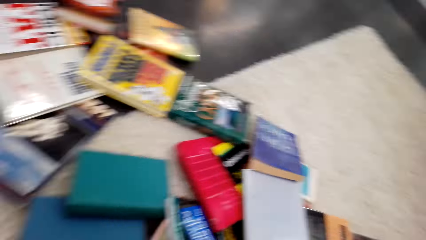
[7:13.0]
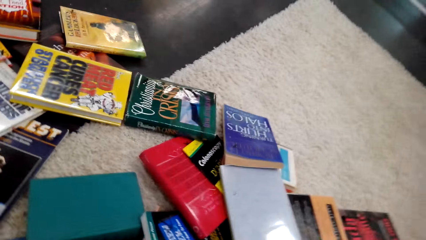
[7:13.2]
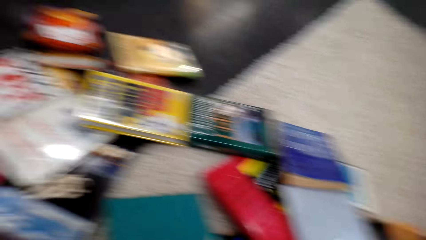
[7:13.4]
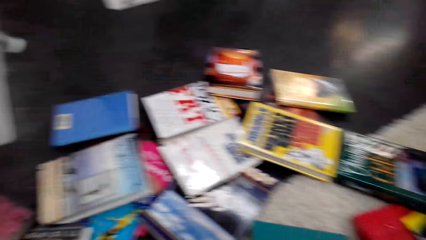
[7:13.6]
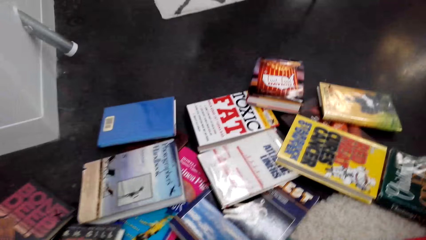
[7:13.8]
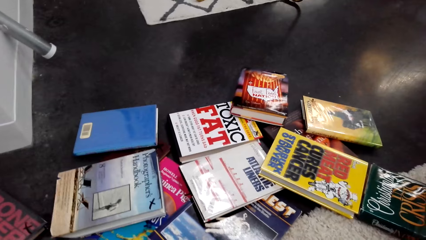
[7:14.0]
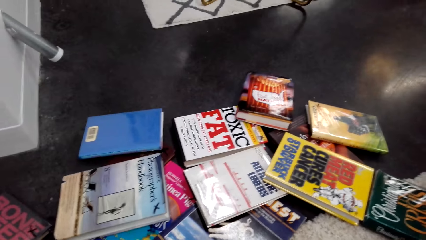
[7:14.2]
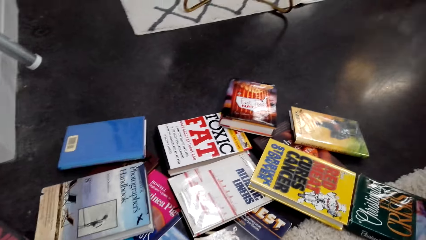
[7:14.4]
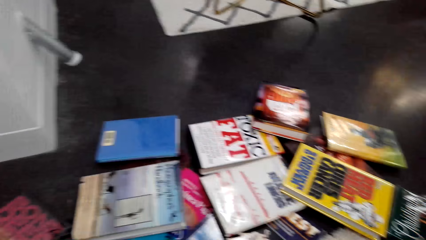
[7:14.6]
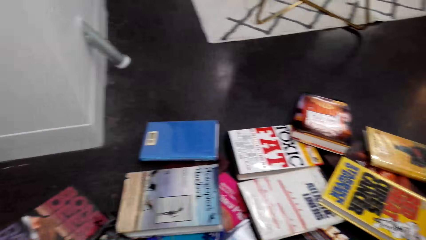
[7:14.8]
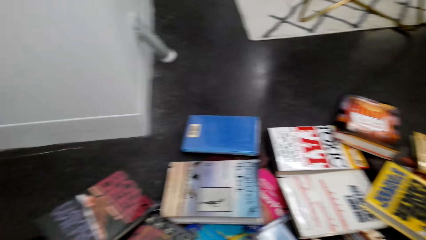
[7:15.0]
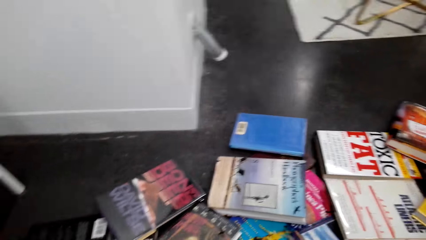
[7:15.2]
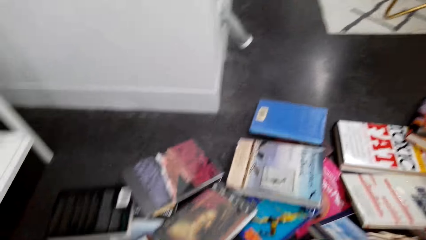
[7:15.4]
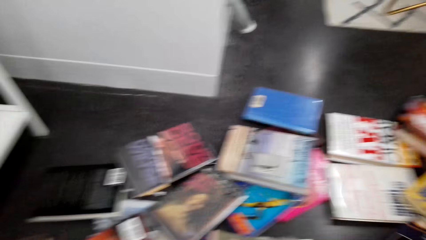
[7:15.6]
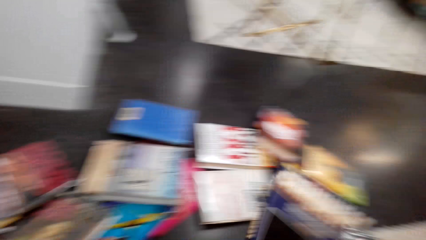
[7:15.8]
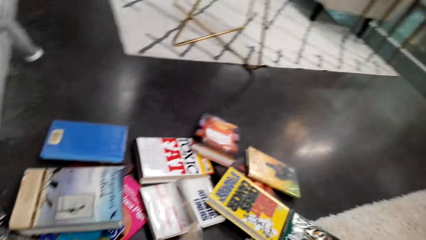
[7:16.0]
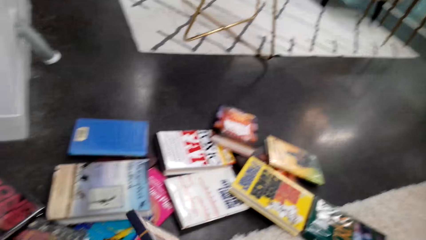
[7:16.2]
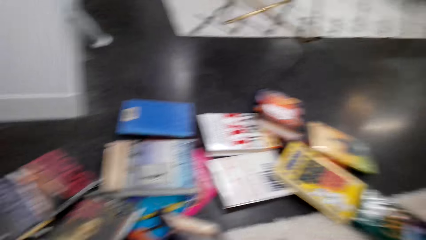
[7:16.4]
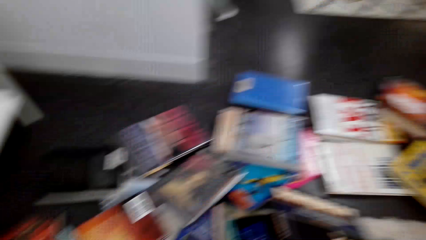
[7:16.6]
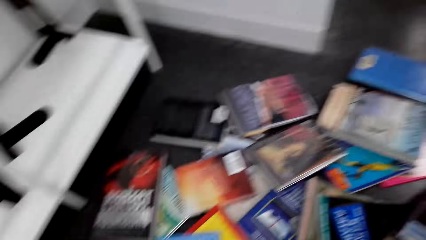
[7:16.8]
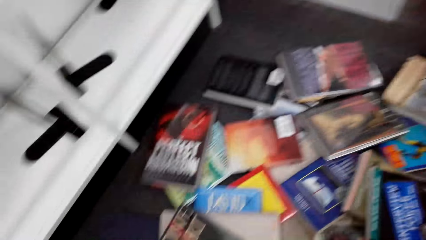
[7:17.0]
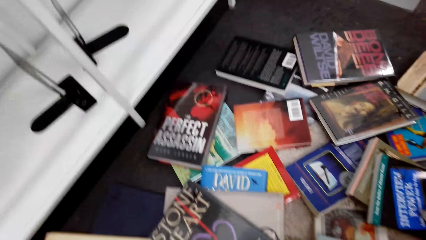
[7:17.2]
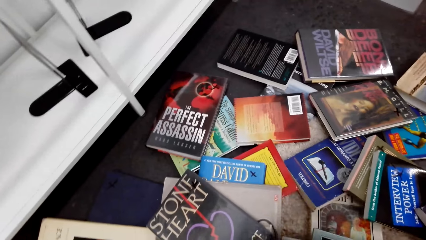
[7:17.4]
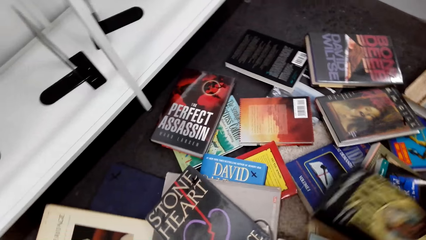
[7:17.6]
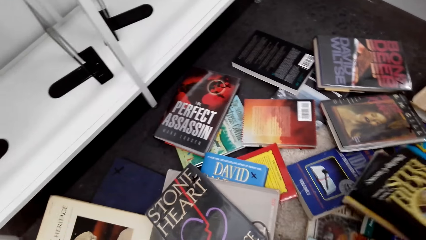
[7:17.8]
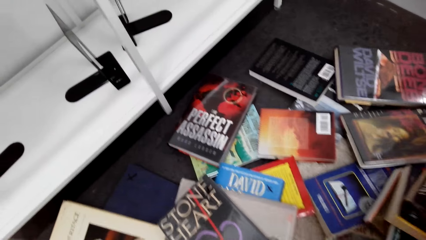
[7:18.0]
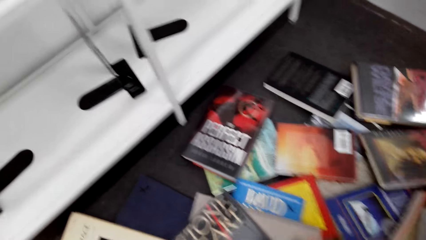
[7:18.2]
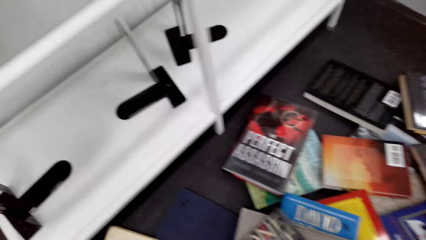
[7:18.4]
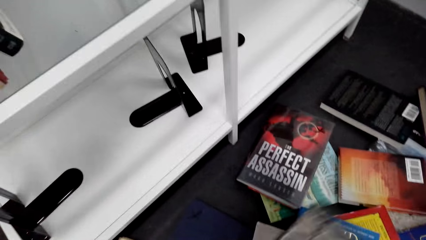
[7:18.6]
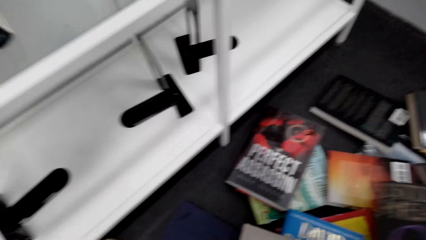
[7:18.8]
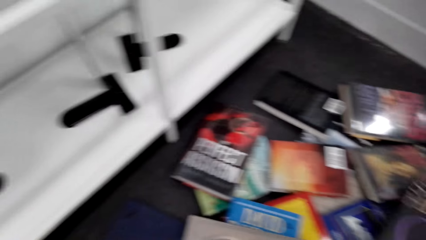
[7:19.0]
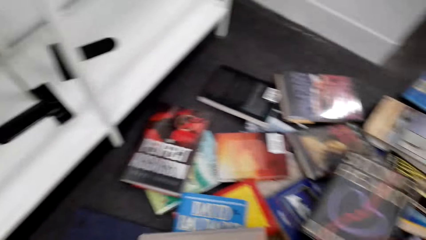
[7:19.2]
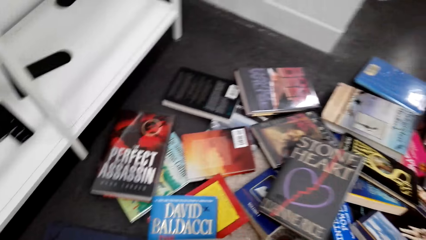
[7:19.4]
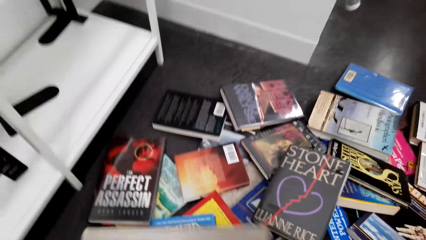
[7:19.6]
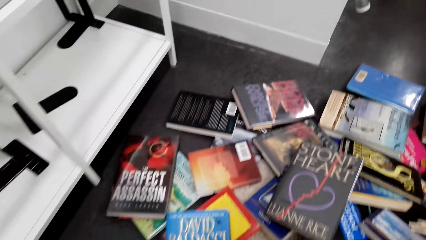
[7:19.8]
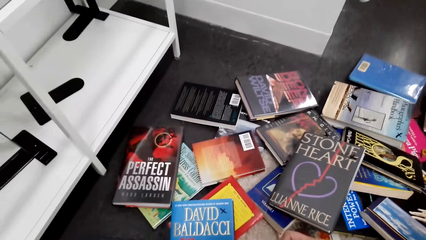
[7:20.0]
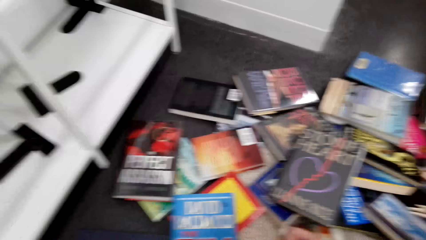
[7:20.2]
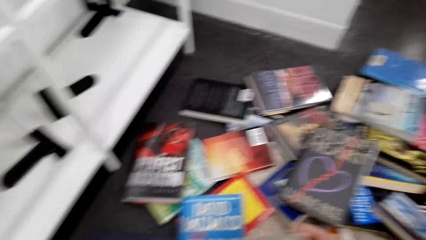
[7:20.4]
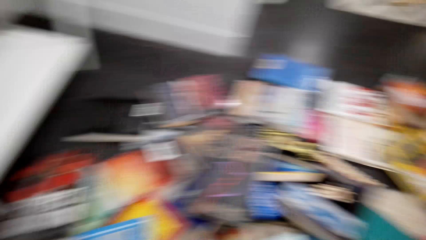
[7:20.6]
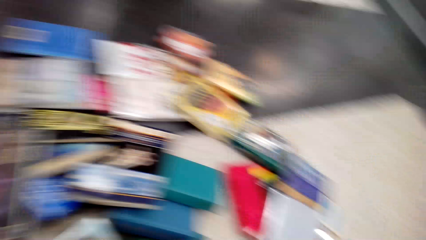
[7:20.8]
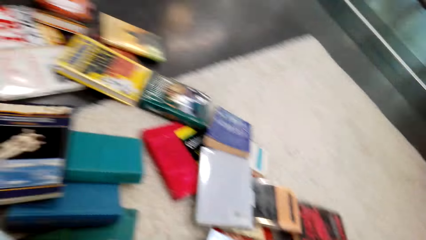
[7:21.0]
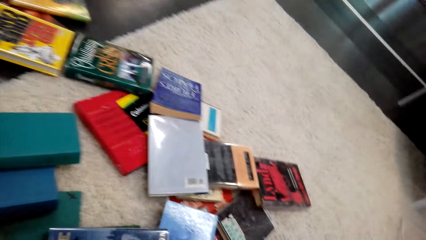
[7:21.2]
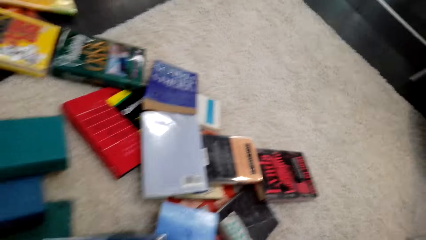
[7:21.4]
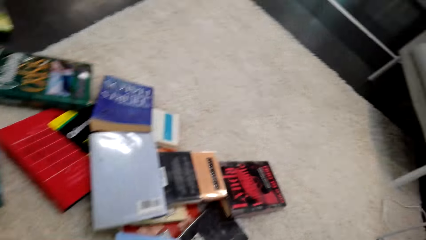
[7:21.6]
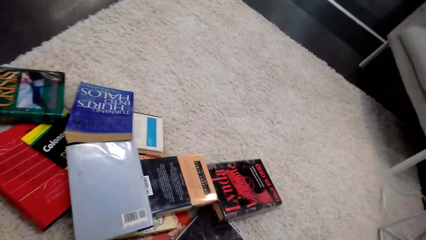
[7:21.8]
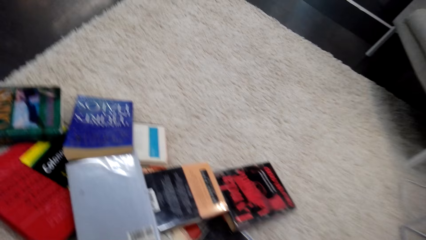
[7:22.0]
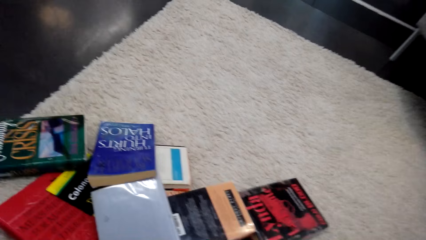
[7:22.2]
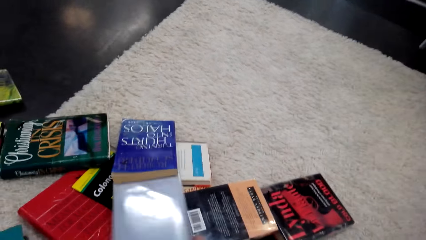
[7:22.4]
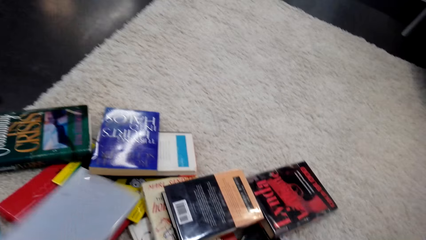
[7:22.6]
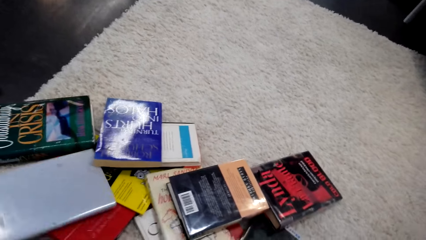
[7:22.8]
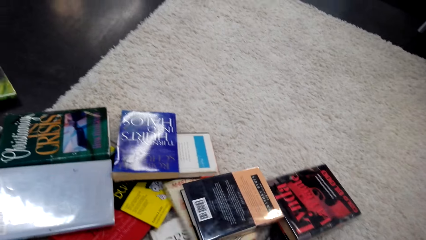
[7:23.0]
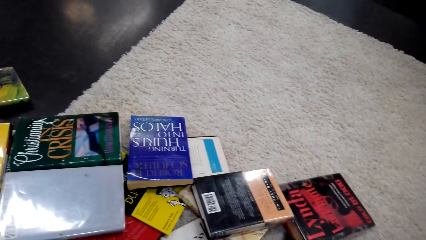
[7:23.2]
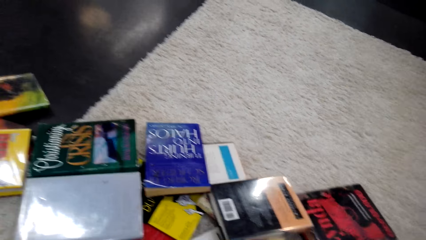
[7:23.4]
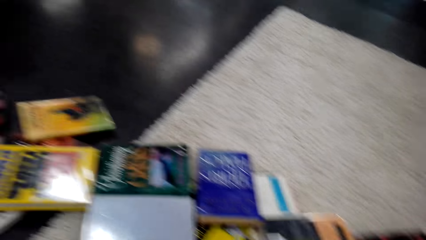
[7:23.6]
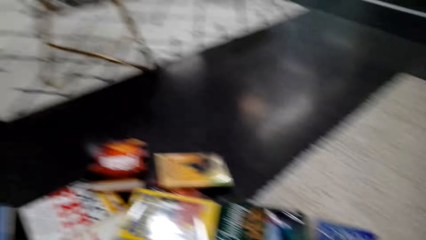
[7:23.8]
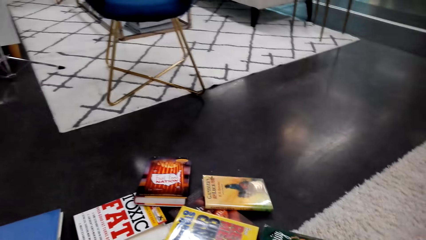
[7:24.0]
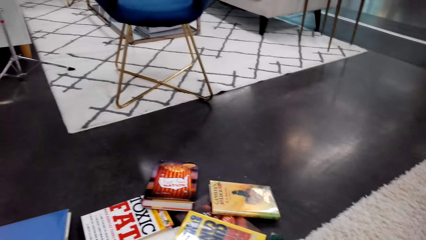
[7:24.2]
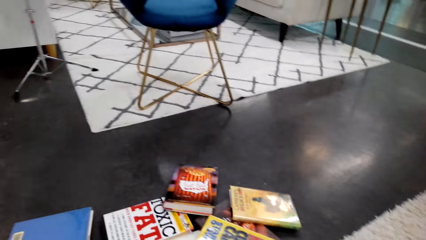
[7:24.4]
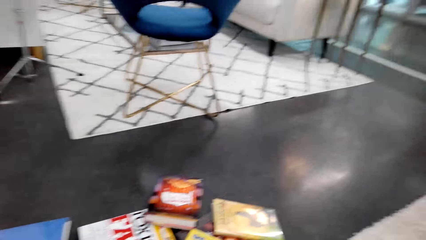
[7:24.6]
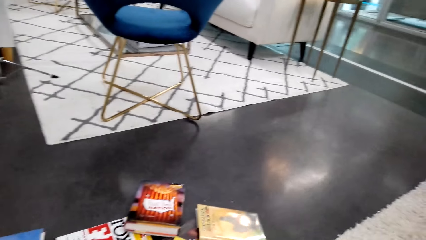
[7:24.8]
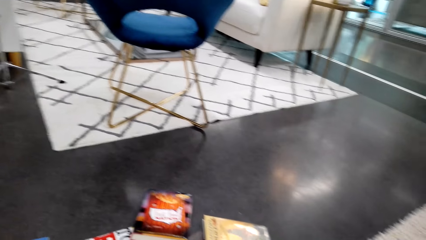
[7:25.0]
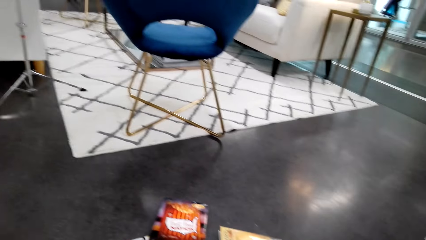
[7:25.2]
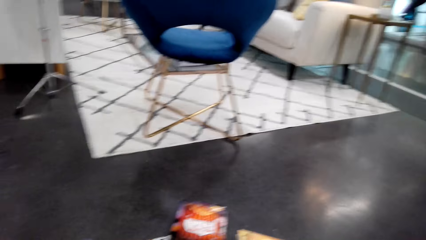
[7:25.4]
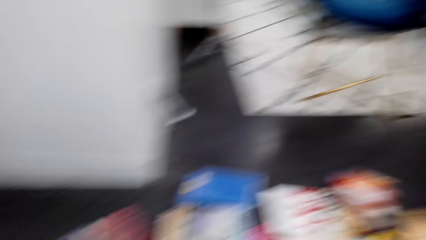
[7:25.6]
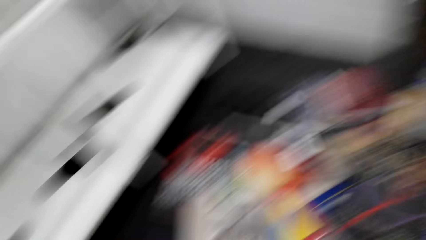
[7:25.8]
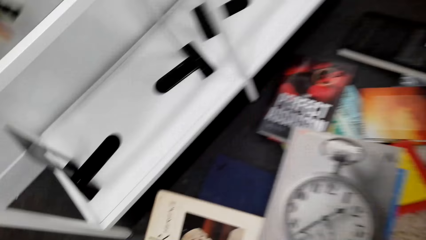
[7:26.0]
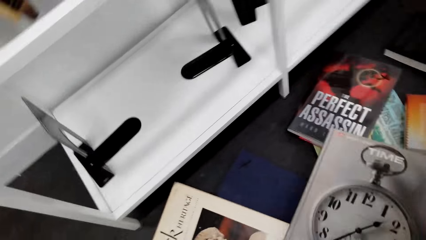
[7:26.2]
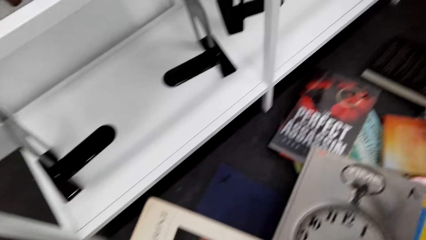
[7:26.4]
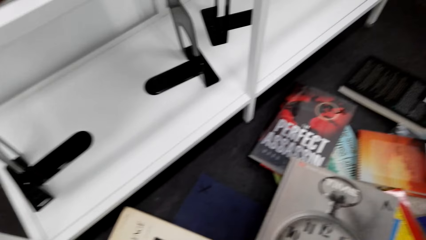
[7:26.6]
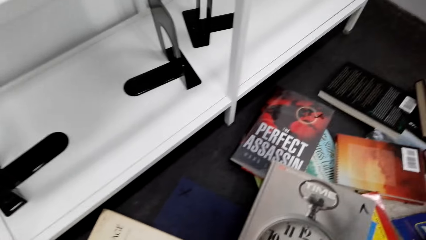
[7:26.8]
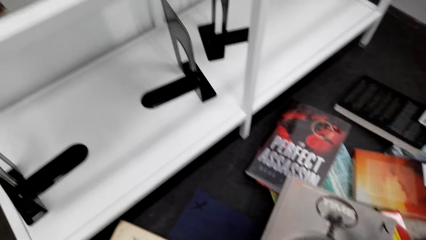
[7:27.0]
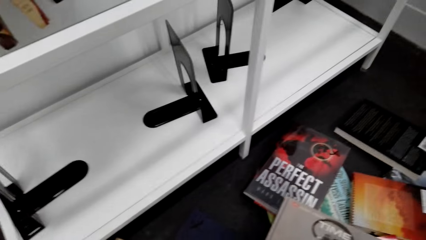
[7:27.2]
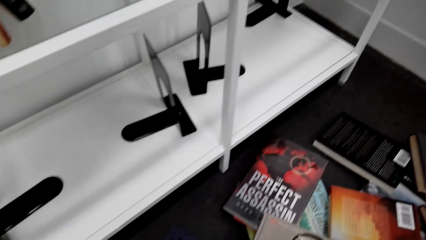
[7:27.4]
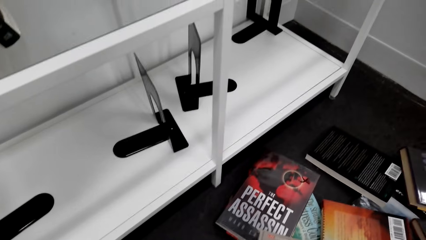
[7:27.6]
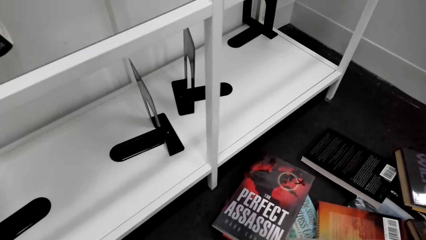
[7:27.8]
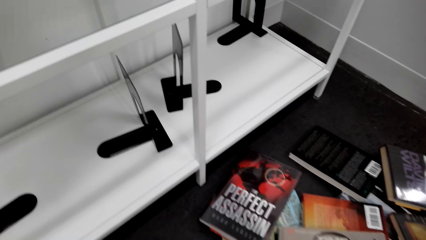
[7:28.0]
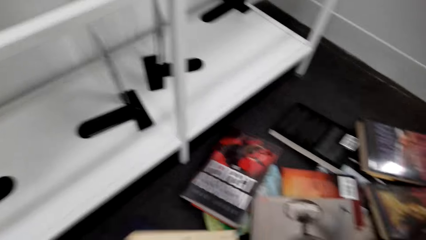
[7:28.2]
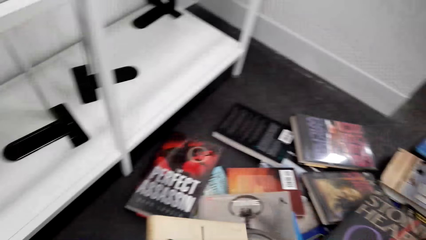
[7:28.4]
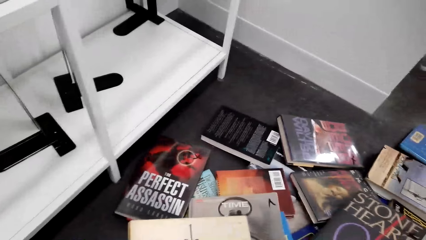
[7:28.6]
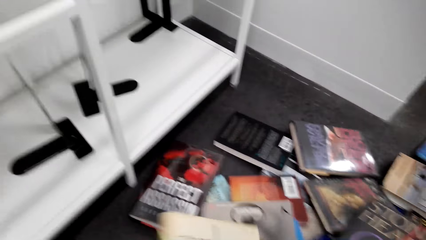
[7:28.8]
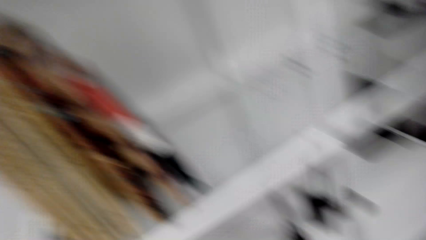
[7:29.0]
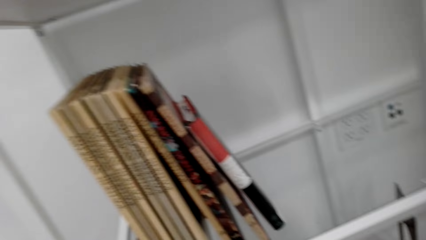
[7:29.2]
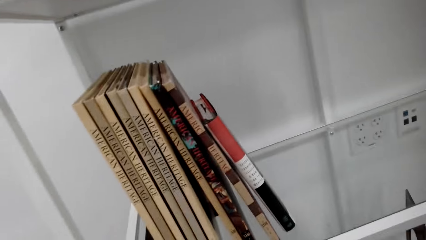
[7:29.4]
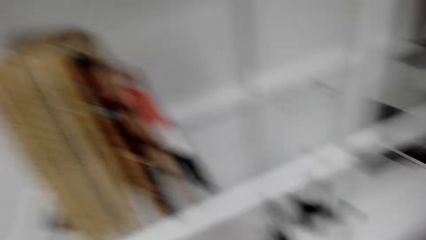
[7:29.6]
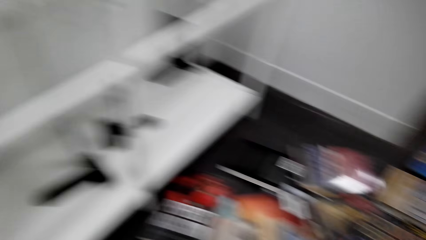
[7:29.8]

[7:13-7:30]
The camera wearer walks around. They pick the books from the floor. They look around.
